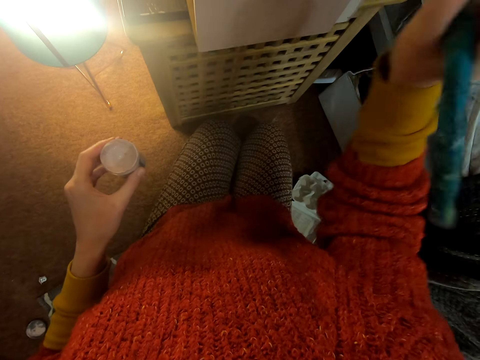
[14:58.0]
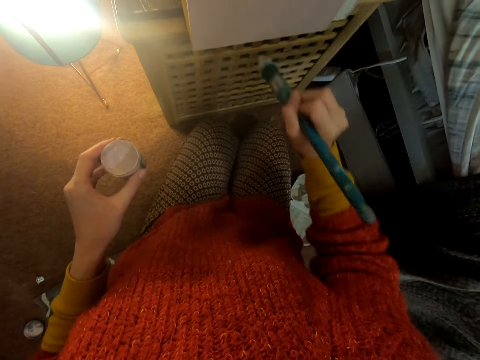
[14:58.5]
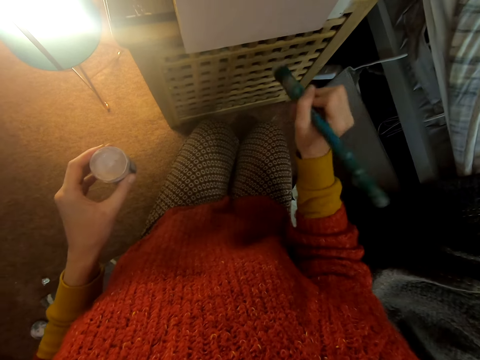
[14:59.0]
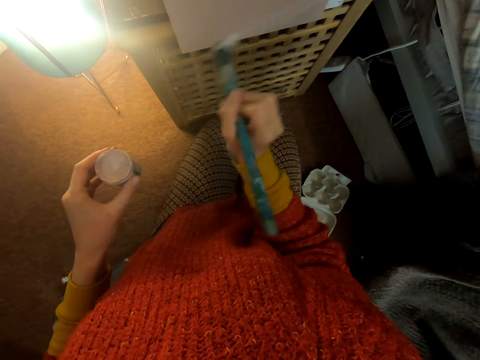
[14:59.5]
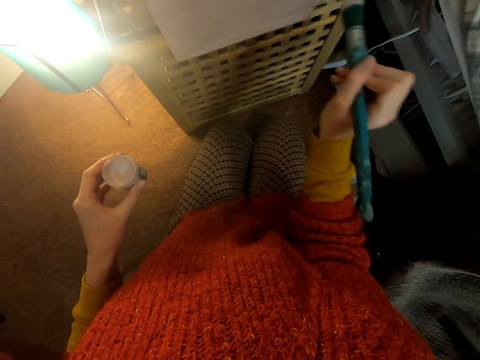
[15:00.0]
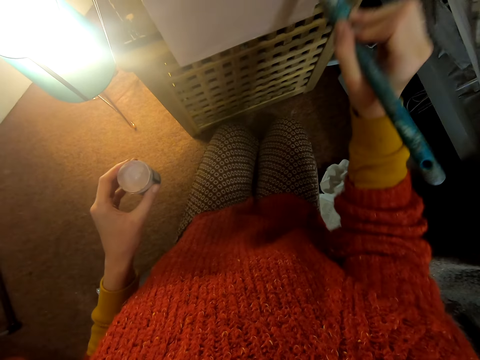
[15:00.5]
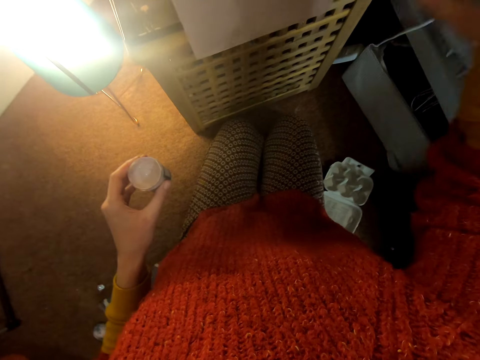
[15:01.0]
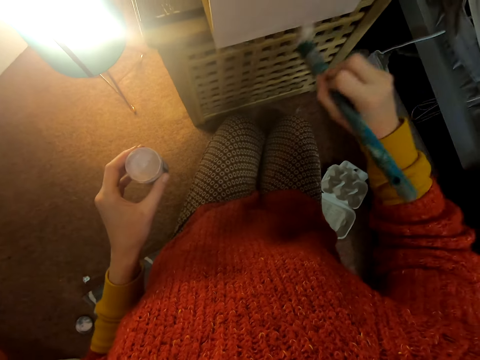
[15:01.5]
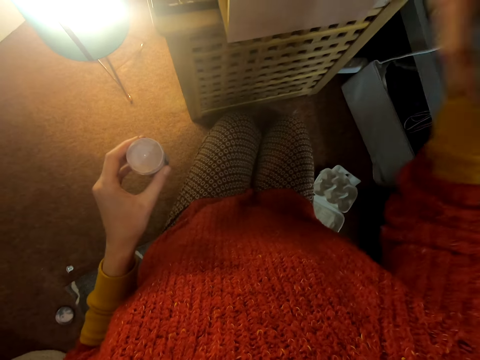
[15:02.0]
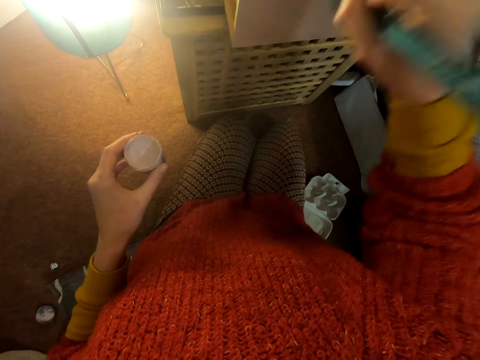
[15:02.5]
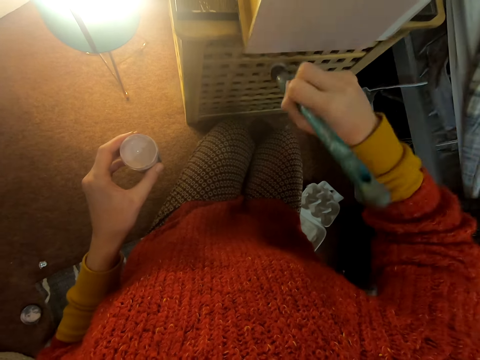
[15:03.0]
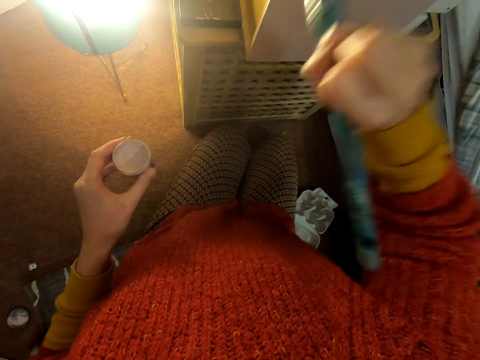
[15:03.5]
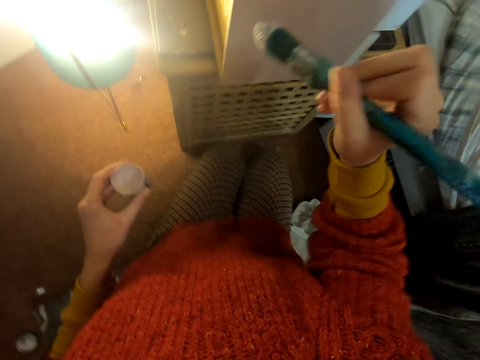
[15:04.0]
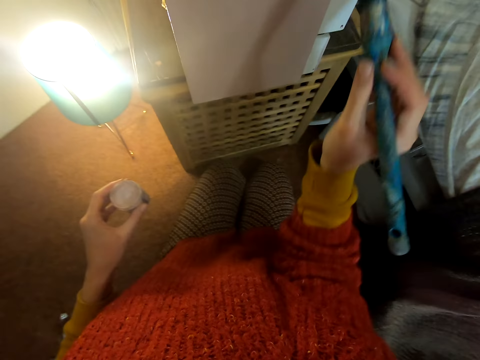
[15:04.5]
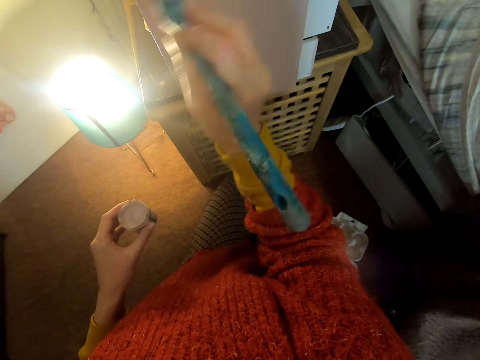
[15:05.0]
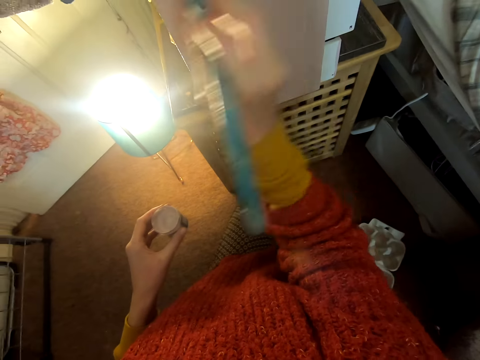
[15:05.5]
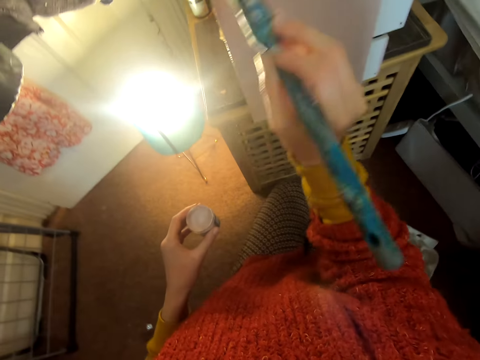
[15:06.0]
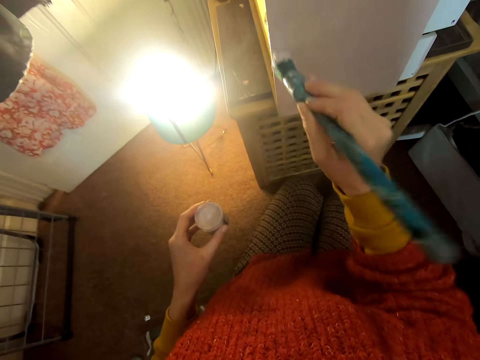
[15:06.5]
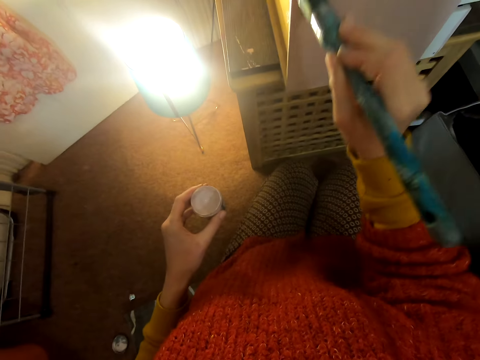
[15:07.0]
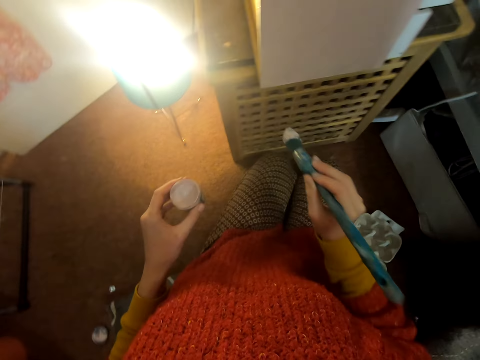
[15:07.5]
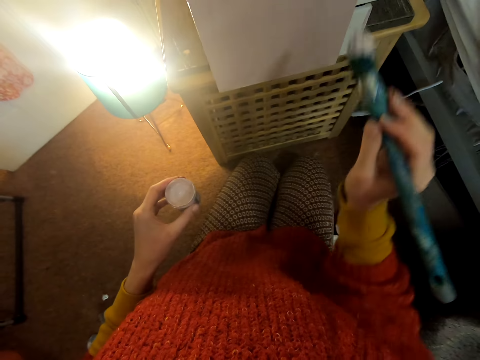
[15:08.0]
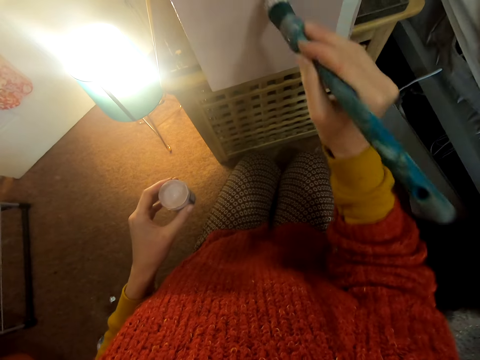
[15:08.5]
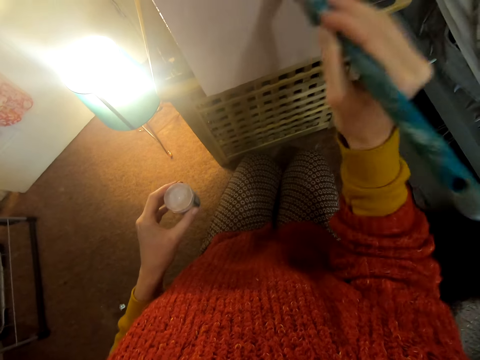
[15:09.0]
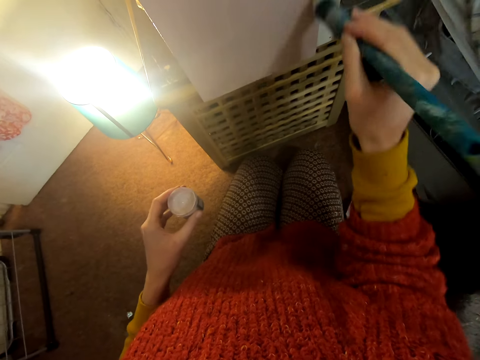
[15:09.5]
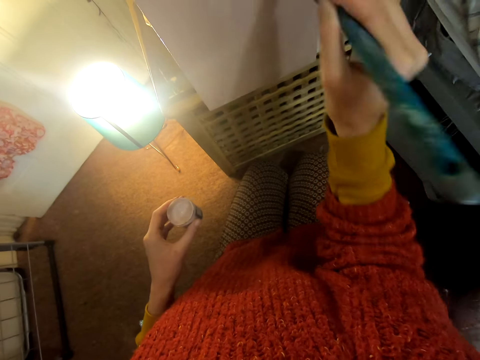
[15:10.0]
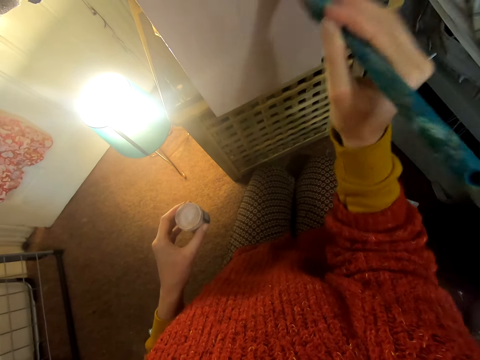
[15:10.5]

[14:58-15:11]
The camera wearer moves the brush. They paint the chest of drawers.

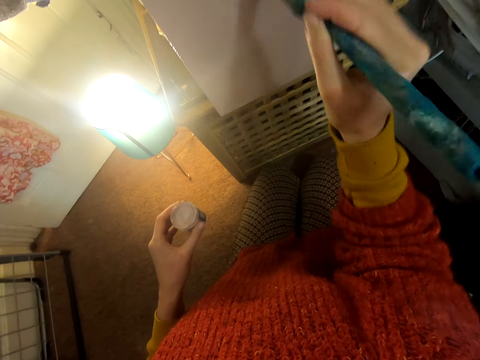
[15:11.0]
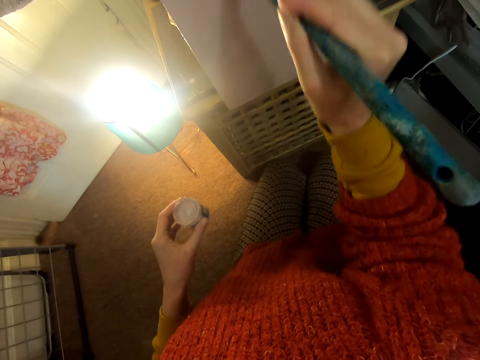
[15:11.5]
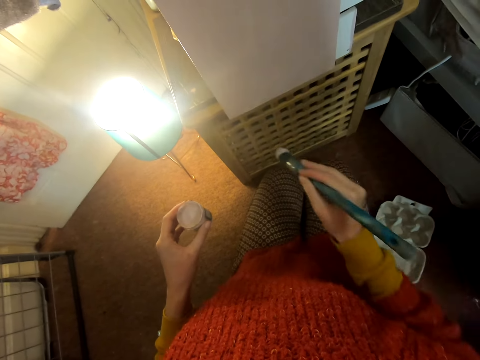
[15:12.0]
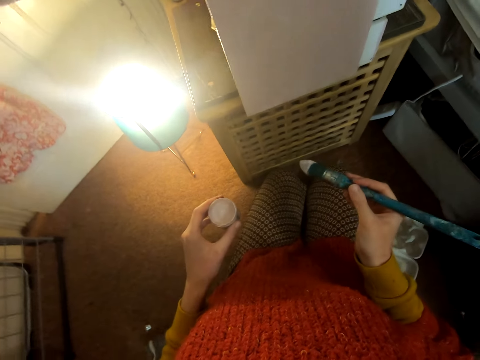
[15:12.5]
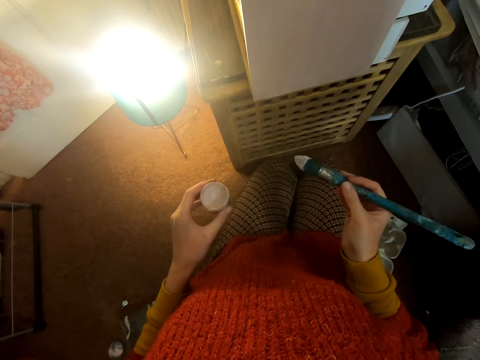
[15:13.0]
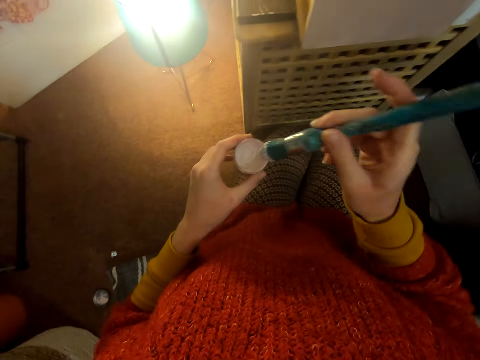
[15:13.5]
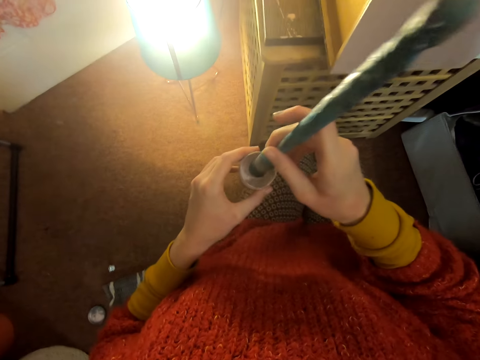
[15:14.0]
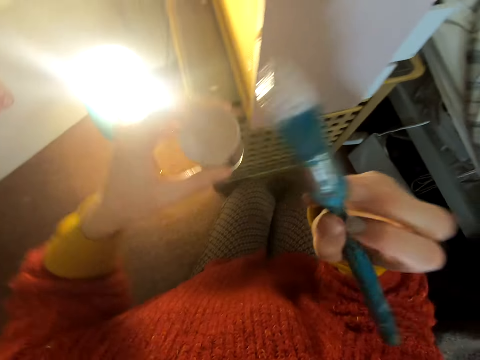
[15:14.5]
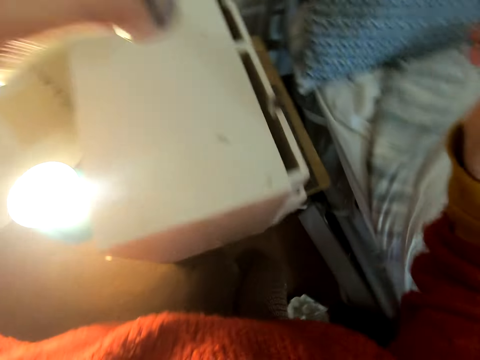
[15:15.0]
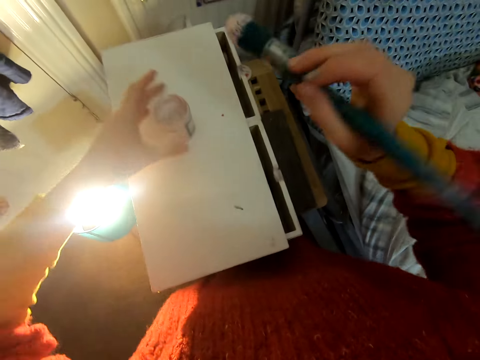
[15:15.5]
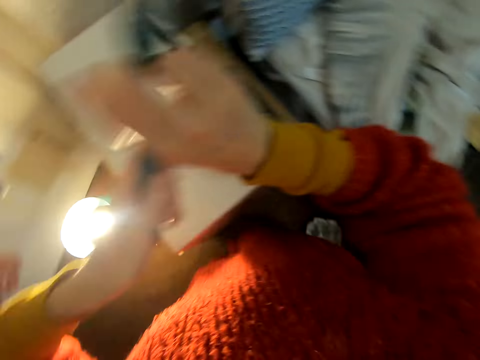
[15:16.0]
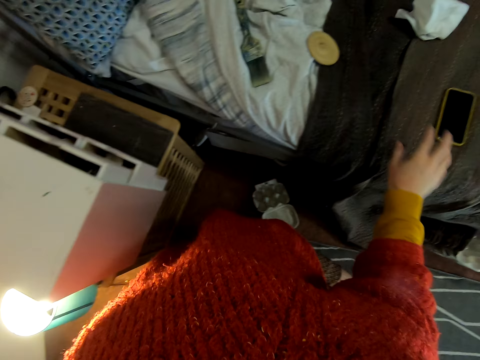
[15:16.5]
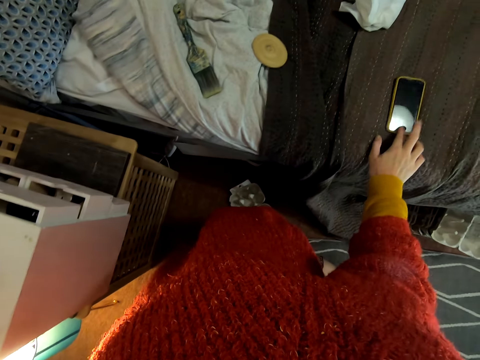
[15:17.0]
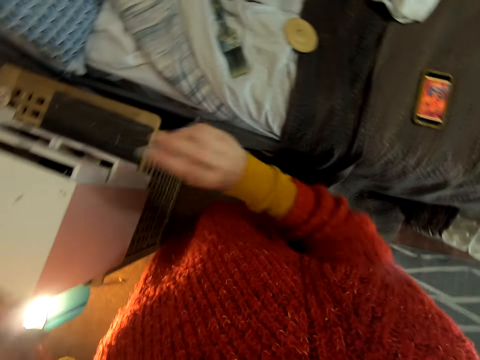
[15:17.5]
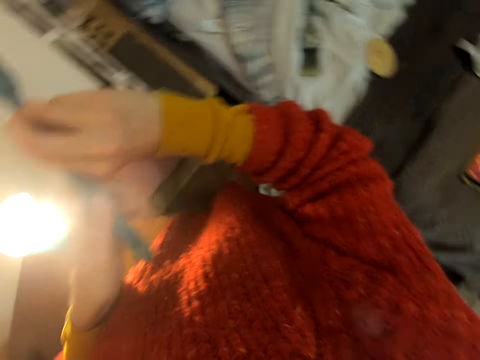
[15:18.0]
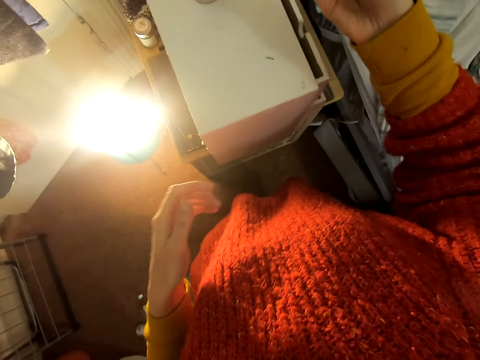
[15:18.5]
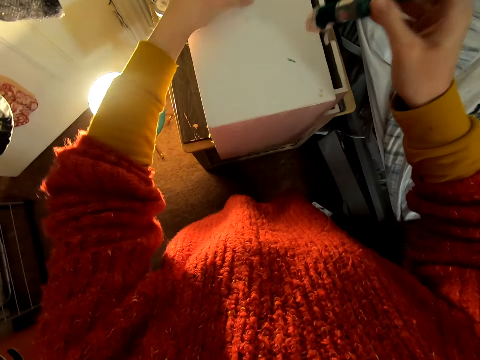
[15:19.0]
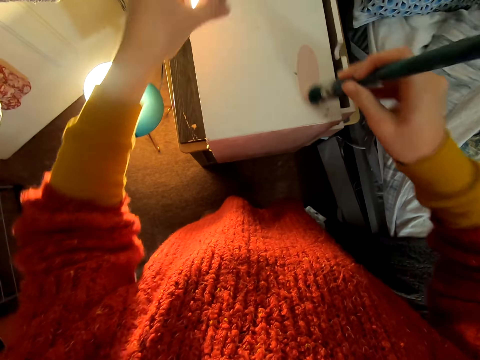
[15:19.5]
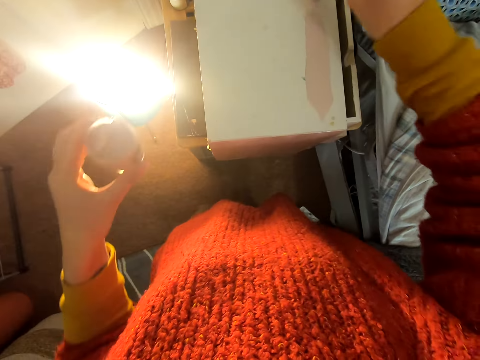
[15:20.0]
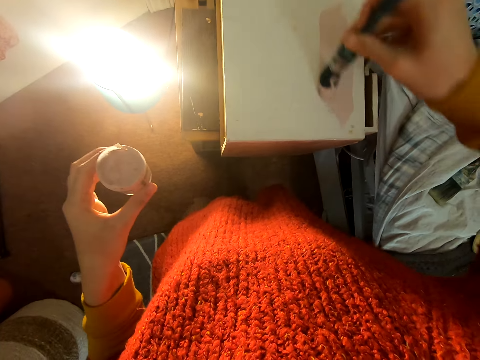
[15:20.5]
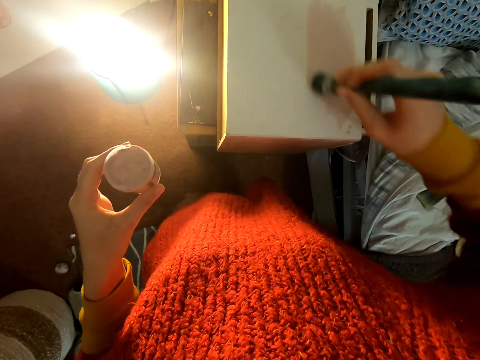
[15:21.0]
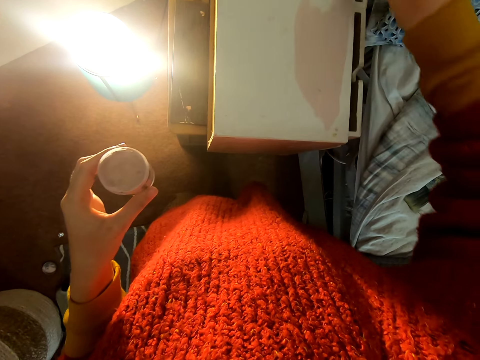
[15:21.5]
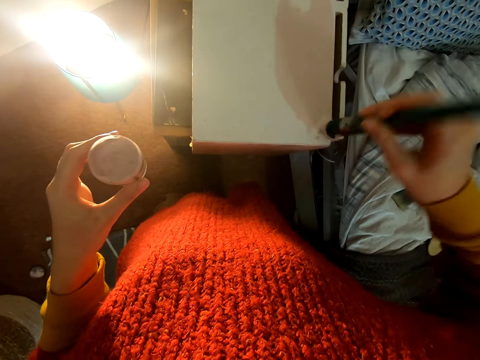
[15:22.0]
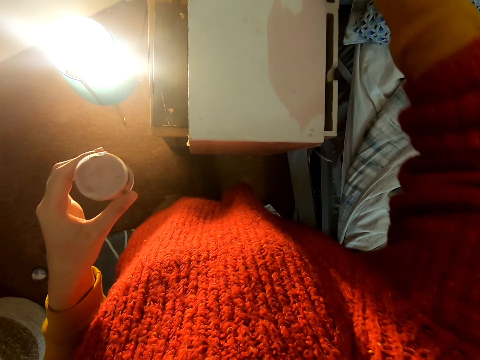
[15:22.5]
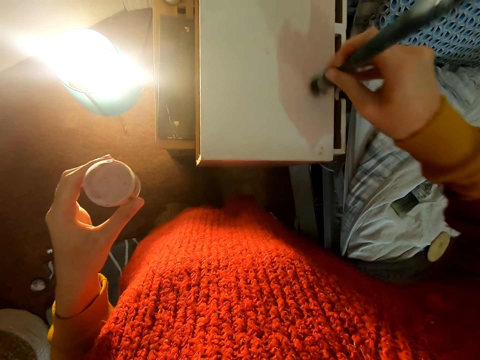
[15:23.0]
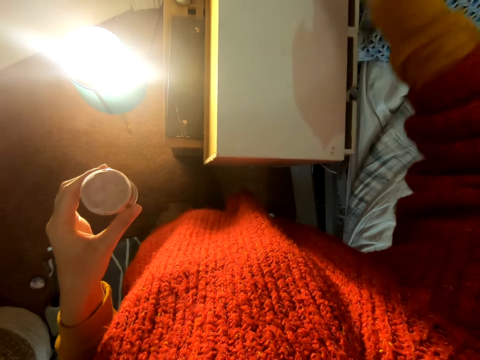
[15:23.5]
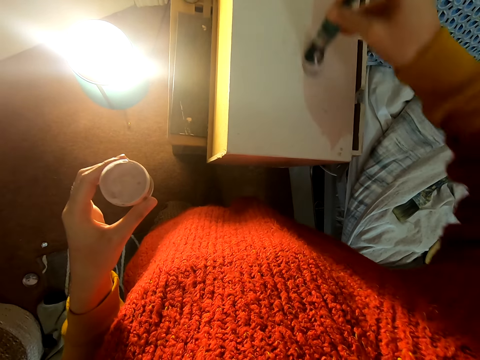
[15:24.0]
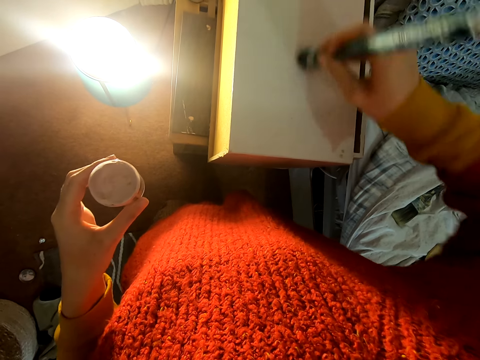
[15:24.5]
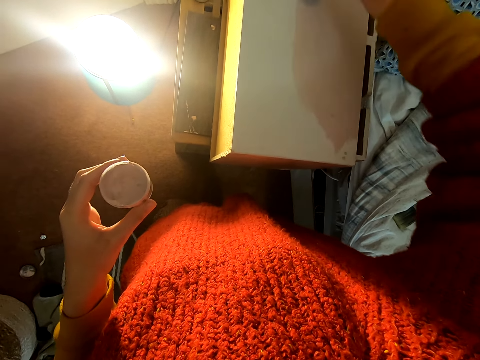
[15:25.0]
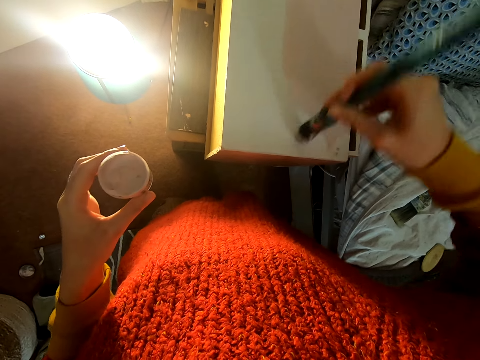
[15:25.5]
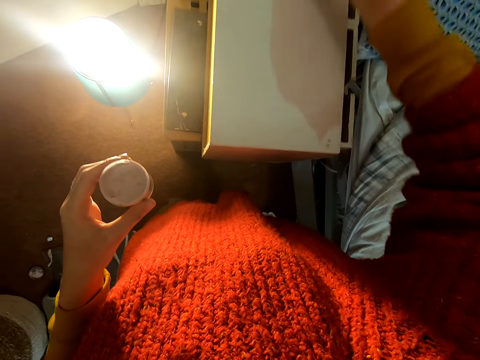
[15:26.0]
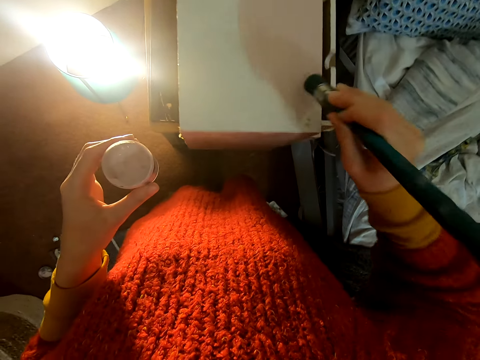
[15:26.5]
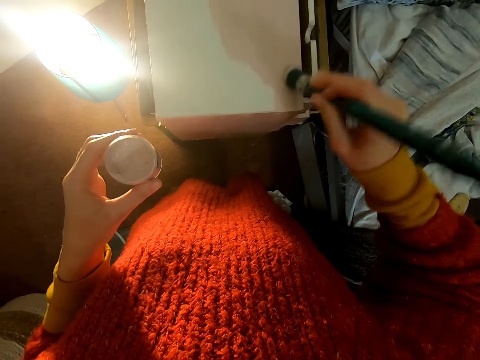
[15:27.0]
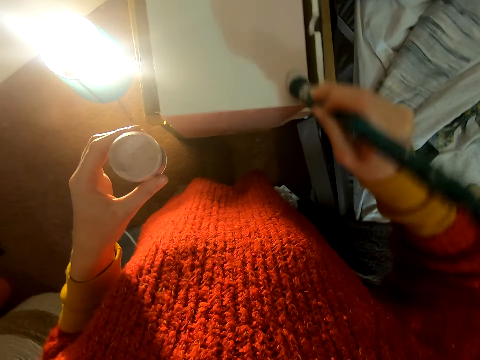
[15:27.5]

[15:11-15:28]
The camera wearer looks at the chest of drawers. They dip the paintbrush in the paint. They lift the brush. They lift the container of paint. They place the container of paint on top of the chest of drawers. They transfer the brush to the left hand. They operate a phone. They lift the right hand. They transfer the brush to the right hand. They lift the brush. They lift the container of paint. They paint the chest of drawers.
